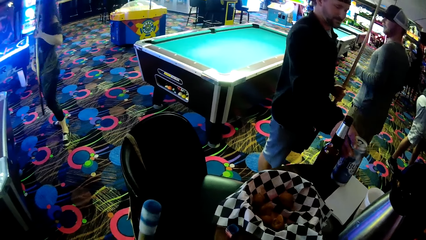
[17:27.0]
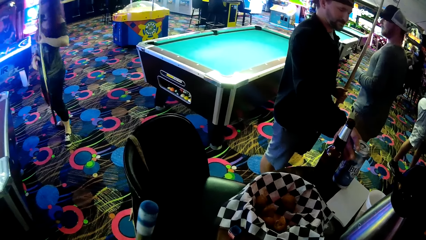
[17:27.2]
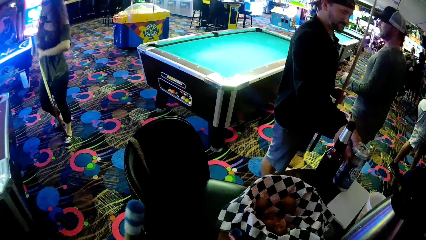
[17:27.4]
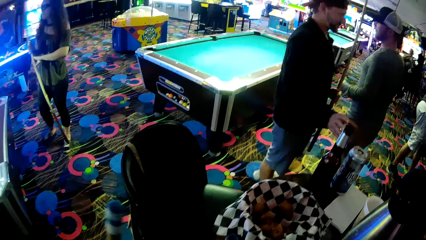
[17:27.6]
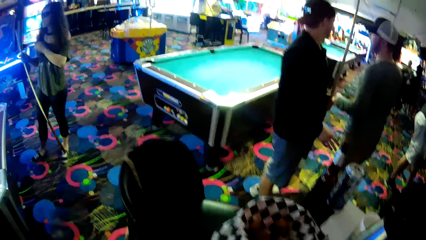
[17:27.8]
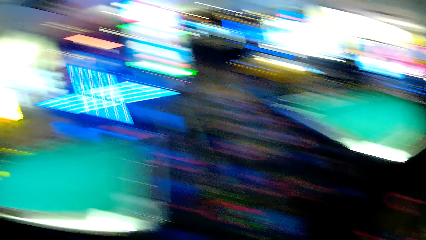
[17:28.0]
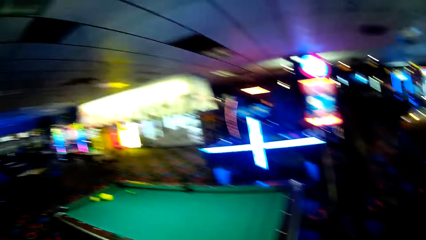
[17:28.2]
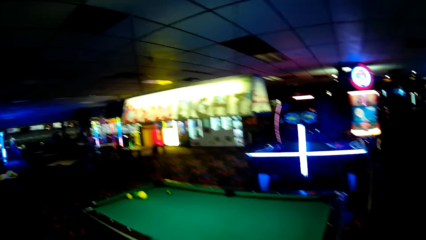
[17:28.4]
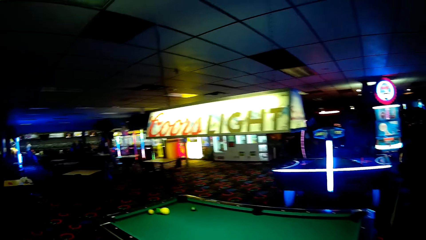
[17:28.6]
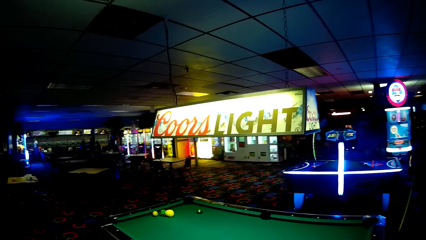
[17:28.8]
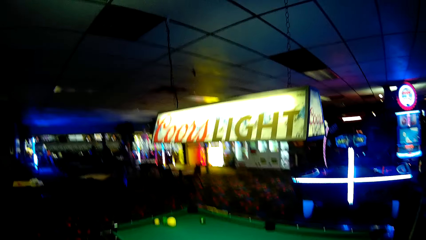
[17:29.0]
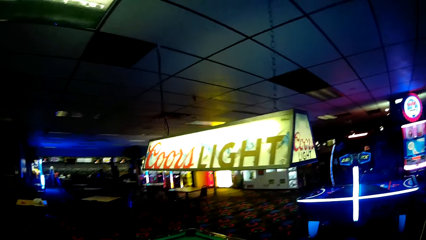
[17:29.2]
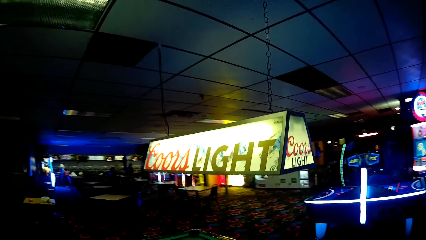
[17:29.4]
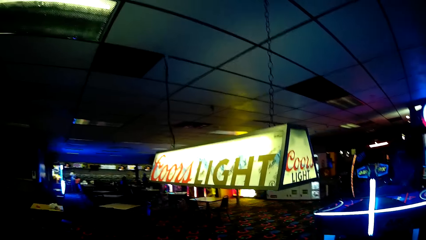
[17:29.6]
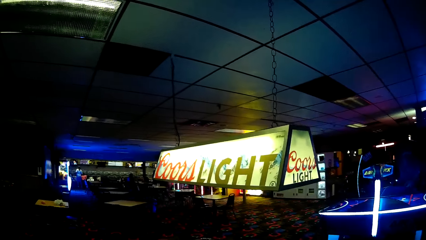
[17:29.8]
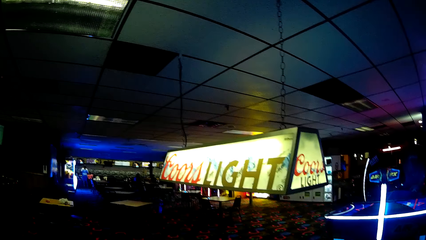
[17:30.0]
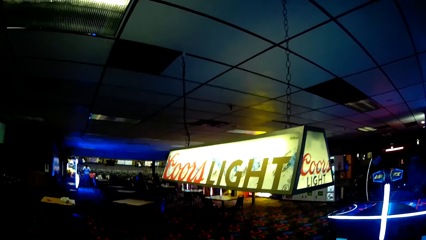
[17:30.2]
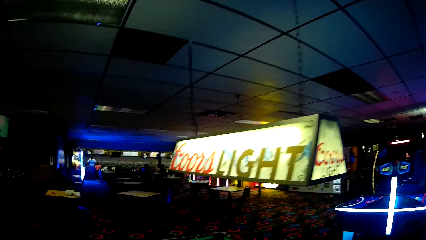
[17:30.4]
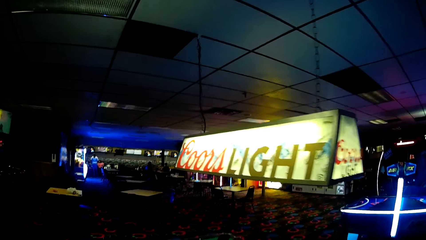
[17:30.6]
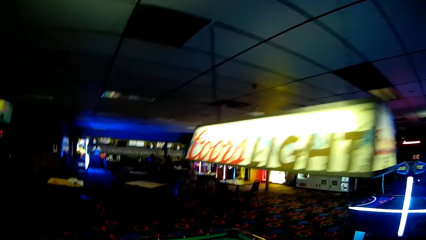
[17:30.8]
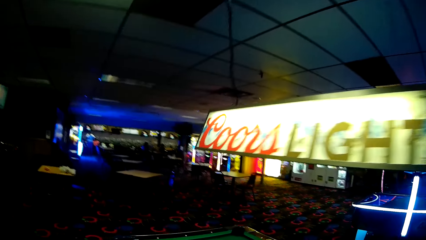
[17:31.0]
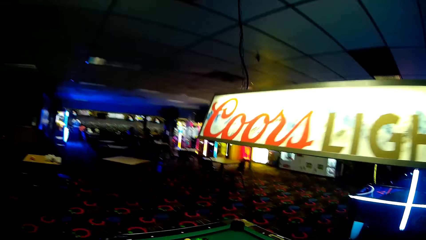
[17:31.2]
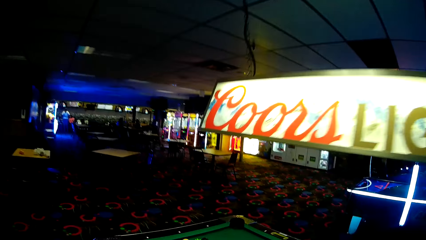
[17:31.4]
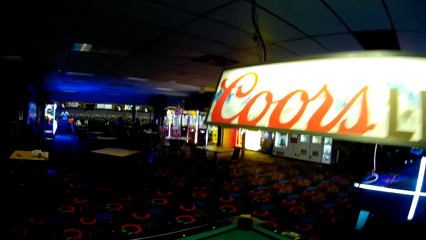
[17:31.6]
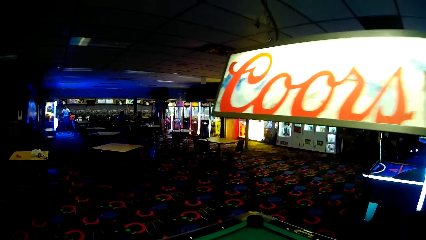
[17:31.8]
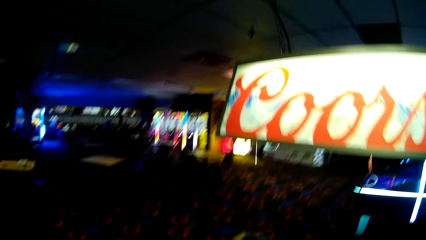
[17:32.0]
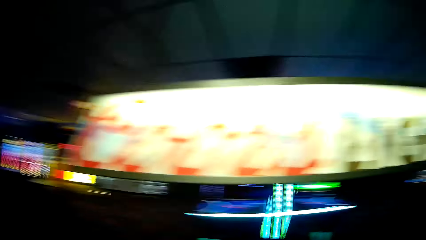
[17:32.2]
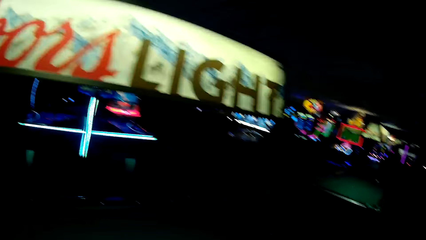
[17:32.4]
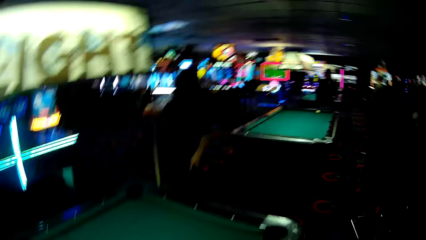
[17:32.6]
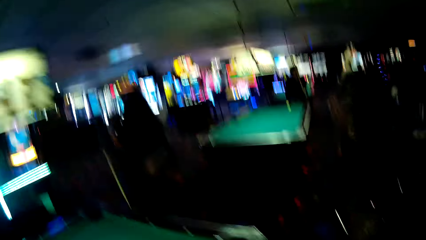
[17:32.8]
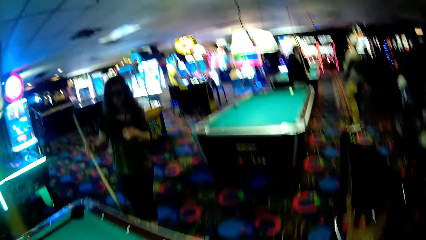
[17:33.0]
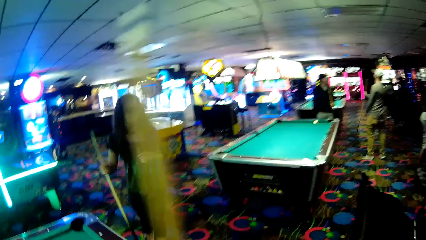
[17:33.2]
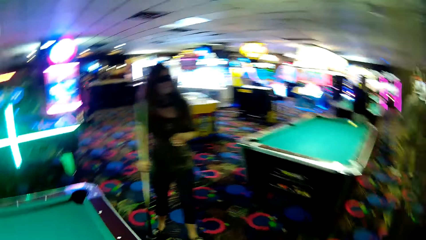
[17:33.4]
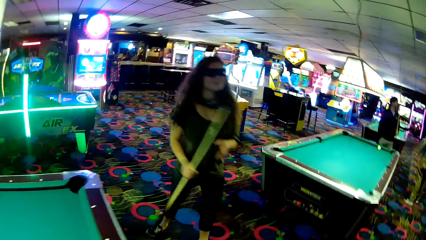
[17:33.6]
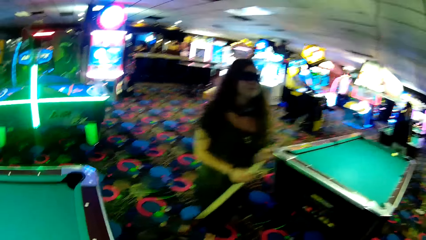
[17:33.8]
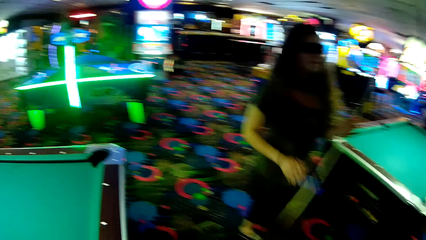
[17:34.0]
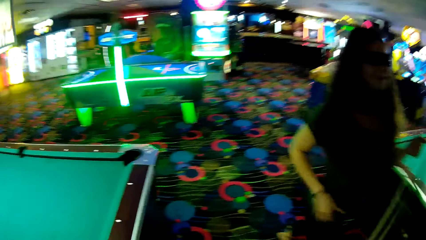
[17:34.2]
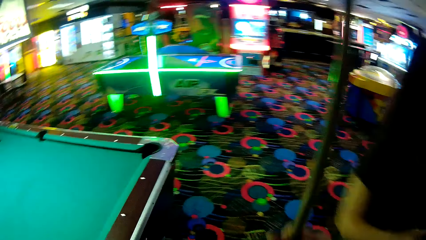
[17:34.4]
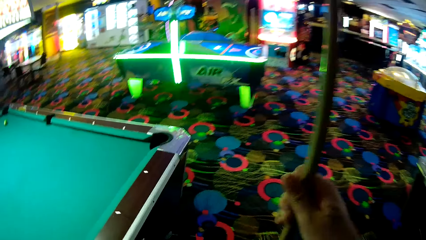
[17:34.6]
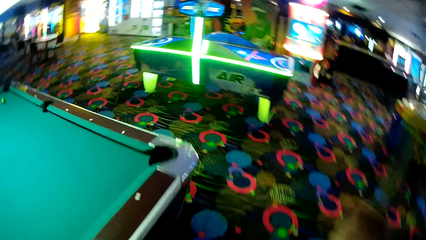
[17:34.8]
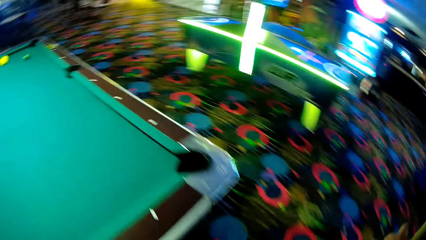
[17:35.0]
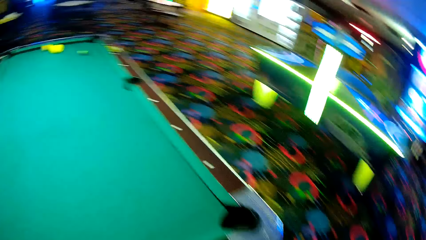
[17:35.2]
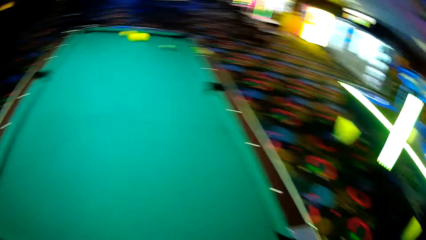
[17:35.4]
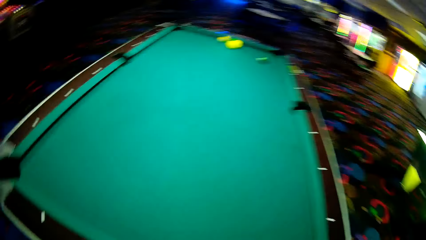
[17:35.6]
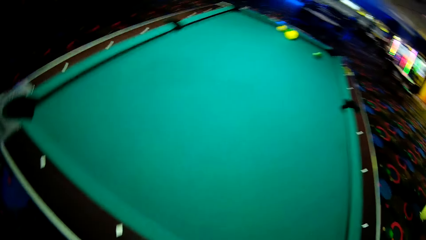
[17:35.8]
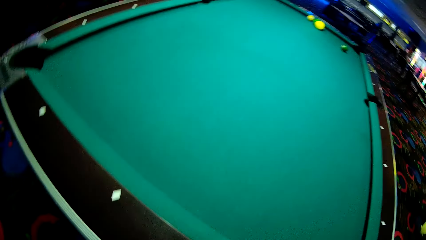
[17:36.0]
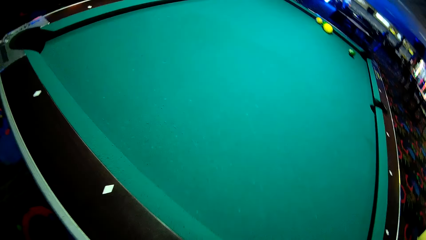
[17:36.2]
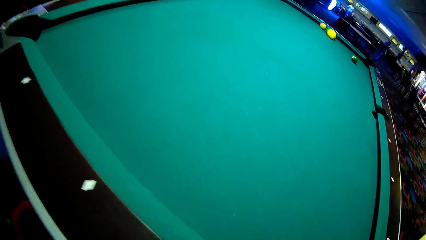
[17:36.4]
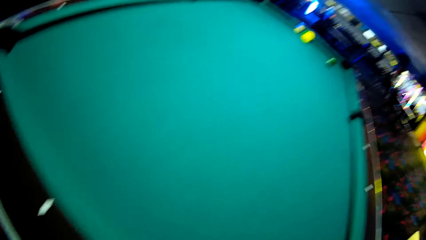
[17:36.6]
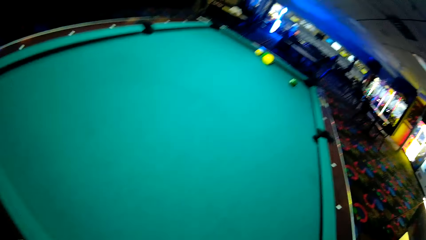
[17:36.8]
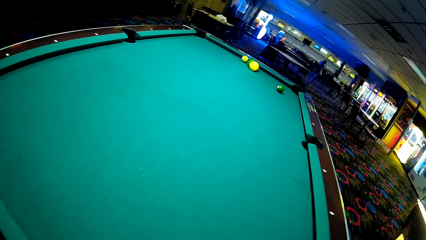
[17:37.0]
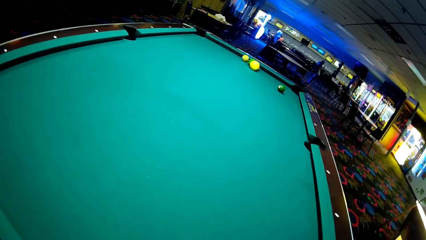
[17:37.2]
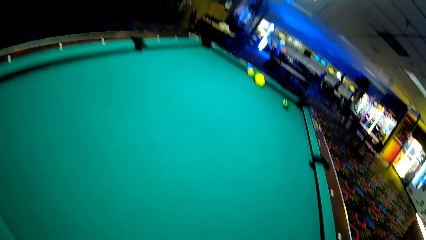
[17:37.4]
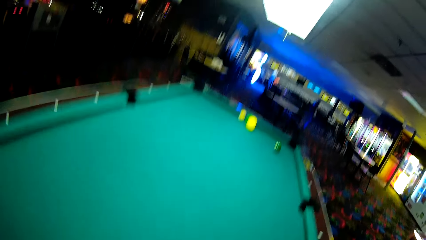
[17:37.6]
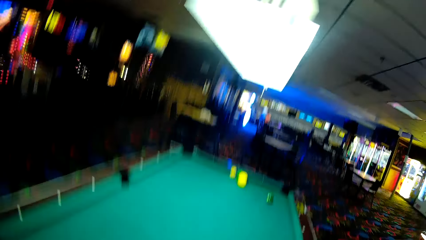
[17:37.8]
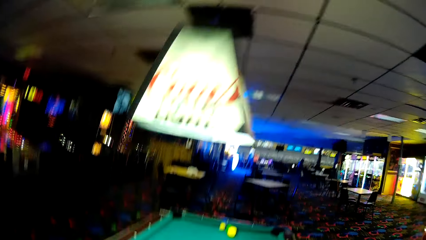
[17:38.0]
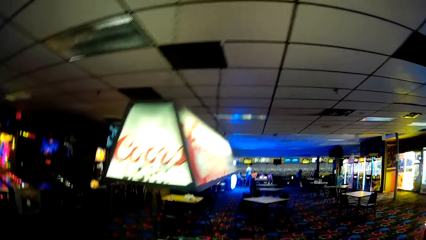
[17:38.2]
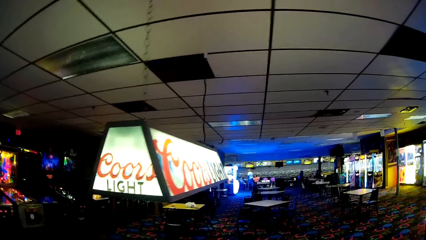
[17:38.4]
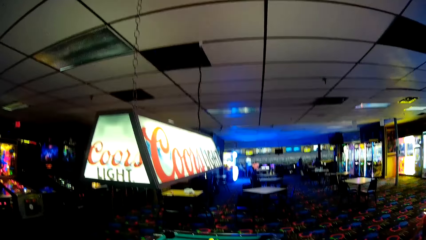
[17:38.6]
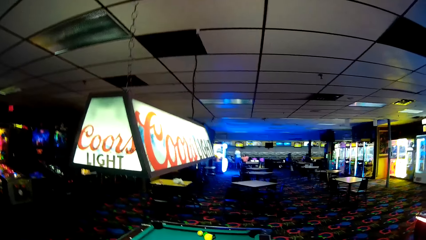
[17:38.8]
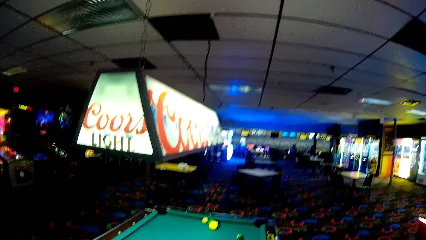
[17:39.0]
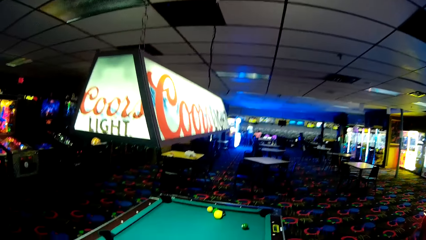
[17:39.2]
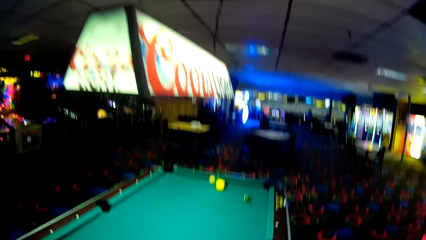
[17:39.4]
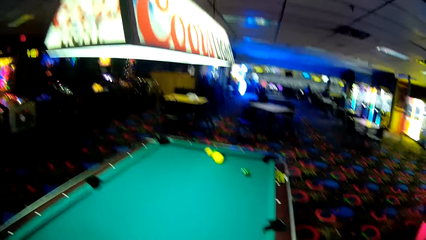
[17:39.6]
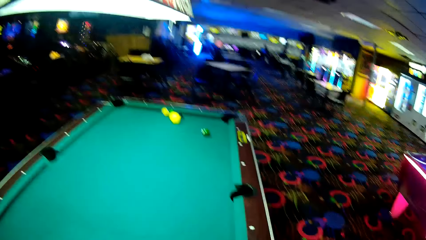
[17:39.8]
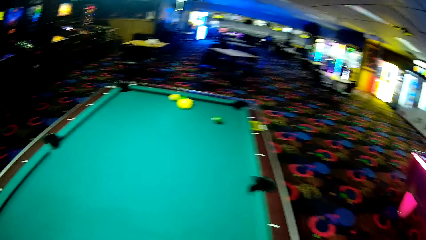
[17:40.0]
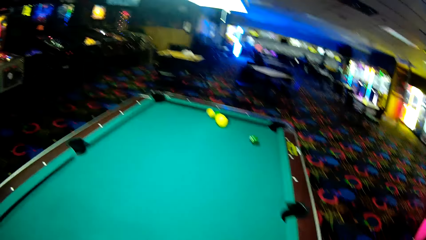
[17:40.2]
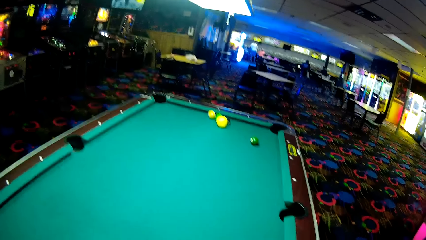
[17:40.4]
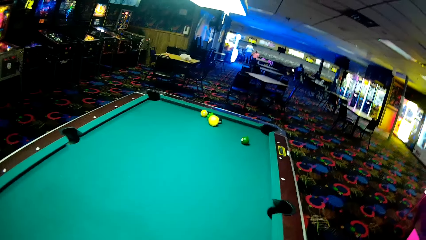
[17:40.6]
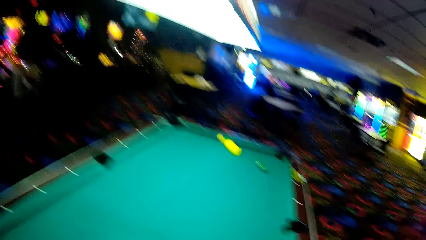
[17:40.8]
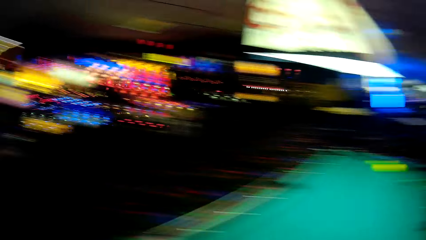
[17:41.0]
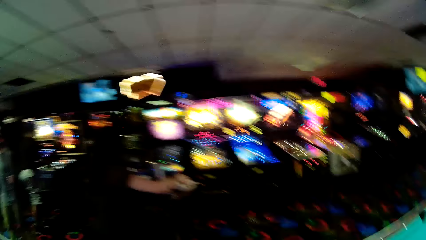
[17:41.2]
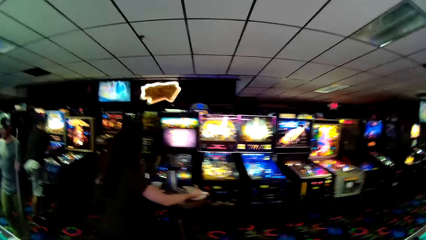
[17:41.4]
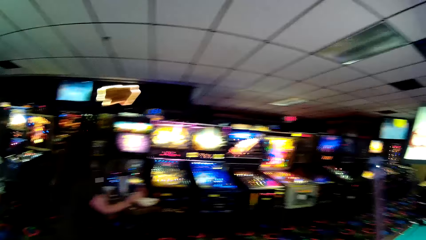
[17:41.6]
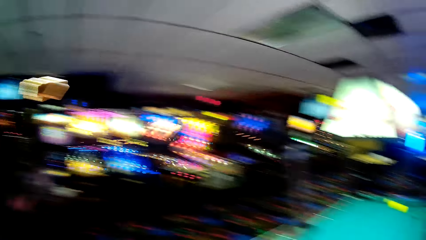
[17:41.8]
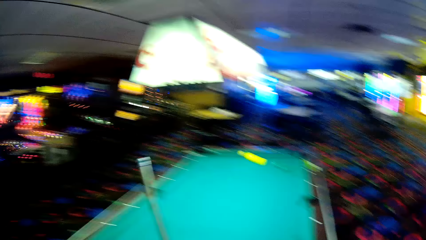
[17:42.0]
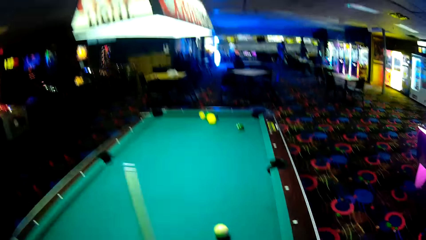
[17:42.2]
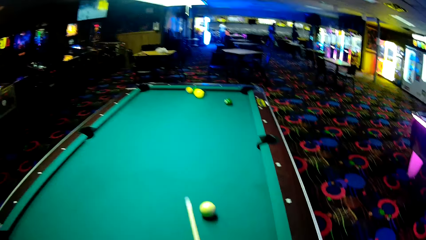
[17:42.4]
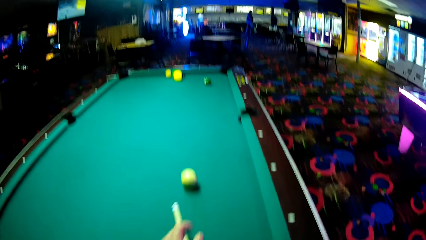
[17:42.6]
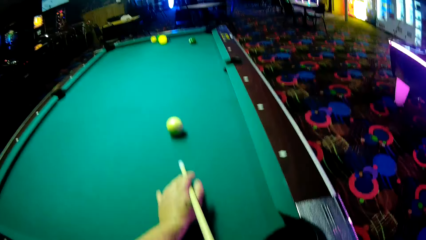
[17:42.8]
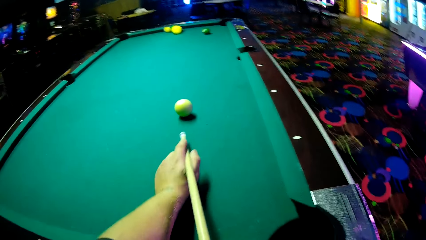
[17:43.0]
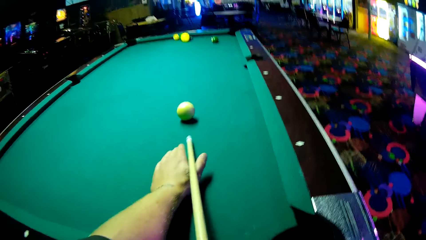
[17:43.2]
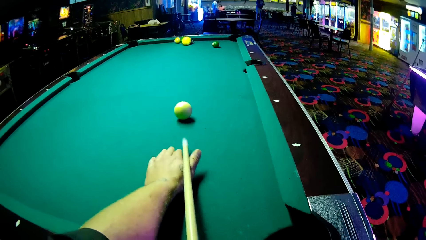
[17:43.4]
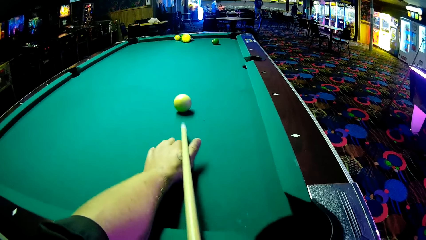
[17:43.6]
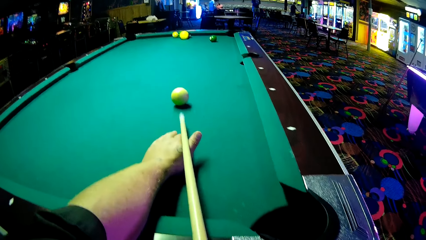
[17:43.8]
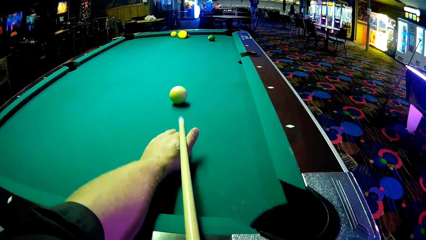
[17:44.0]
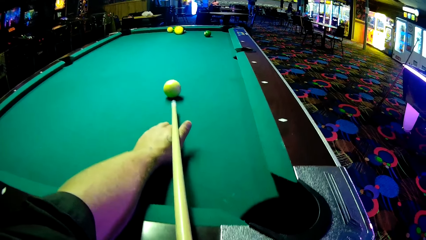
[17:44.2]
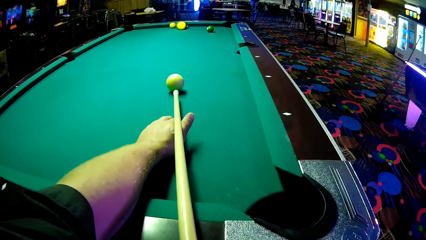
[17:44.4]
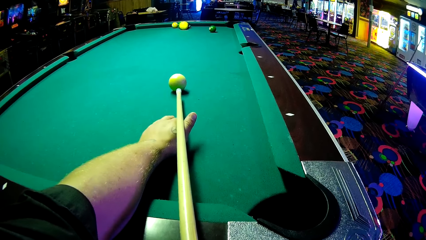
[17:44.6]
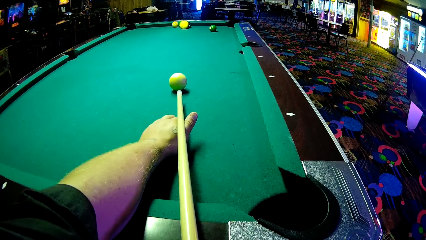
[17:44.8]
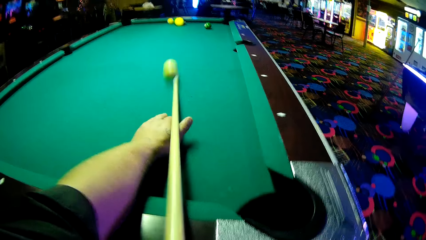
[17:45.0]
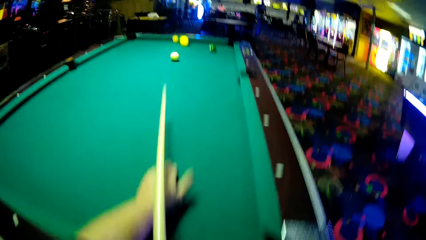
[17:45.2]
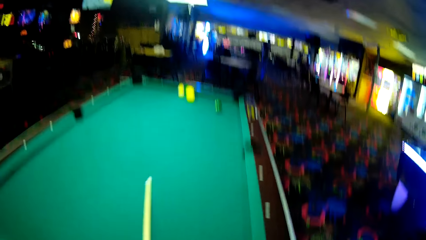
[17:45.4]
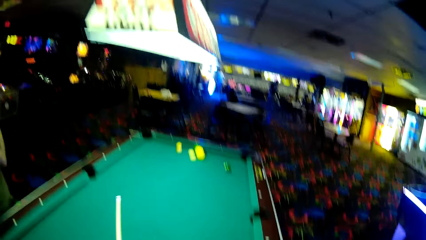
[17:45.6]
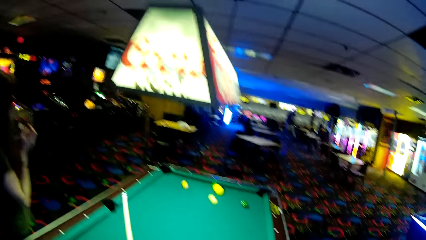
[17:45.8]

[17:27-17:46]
A man puts a bottle on a table. The camera wearer walks around a casino. A lady walks around the casino. The camera wearer walks around the casino. They play a pool table game and push a ball on a pool table.
